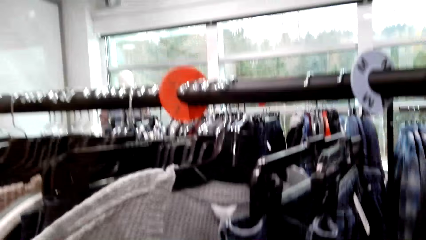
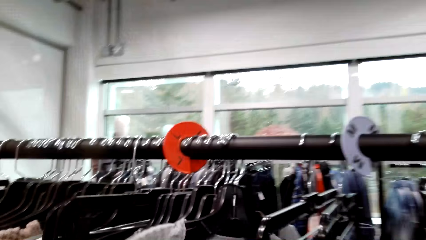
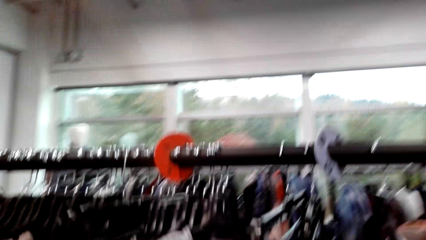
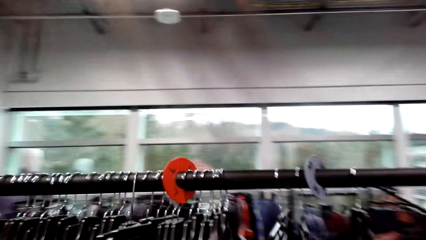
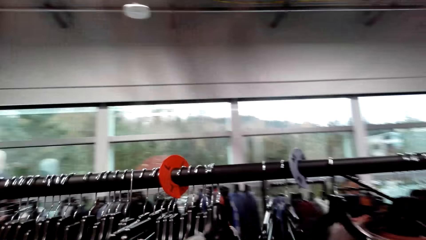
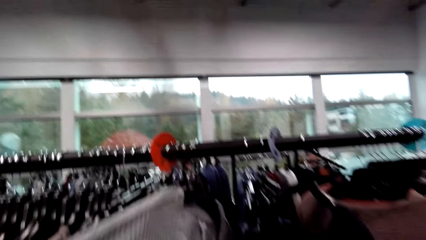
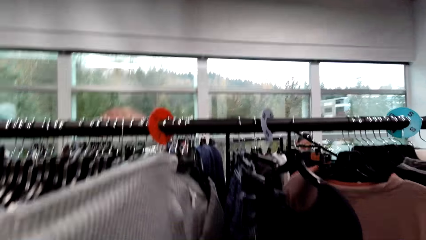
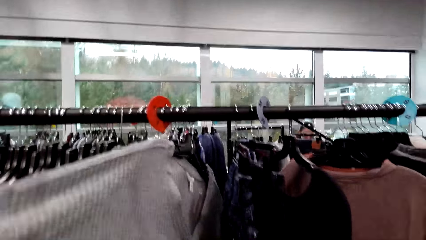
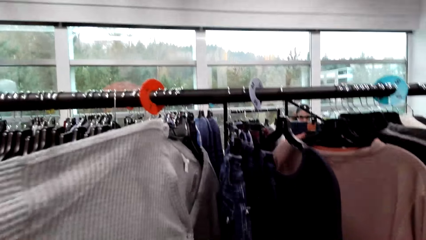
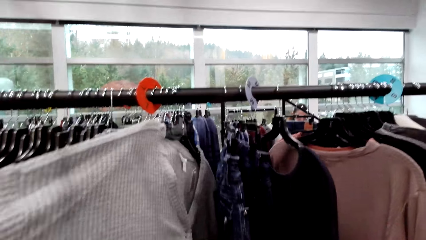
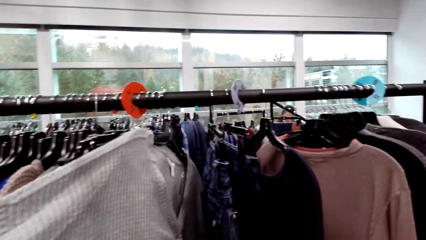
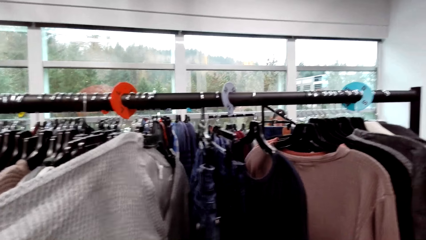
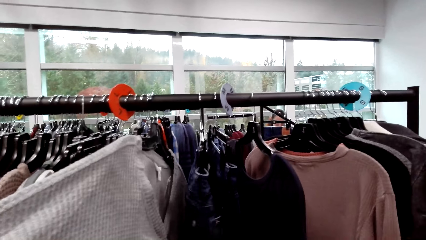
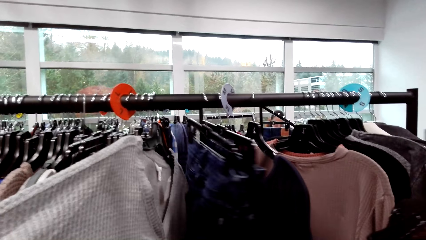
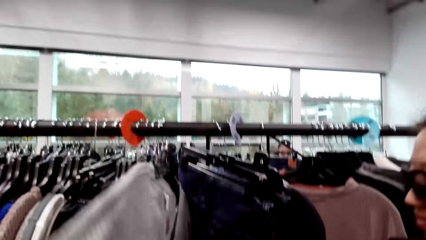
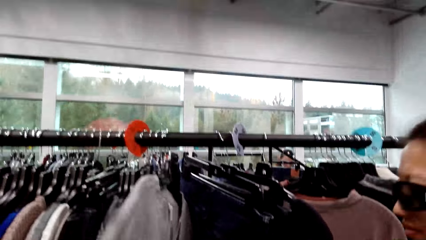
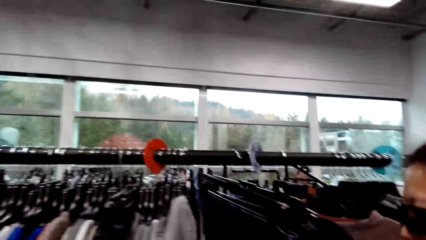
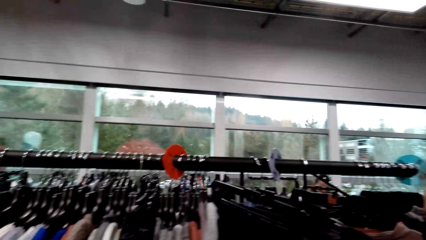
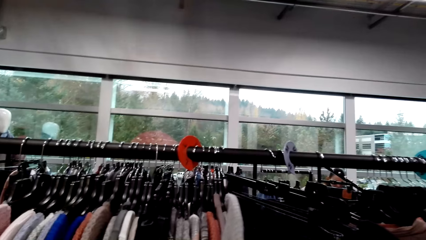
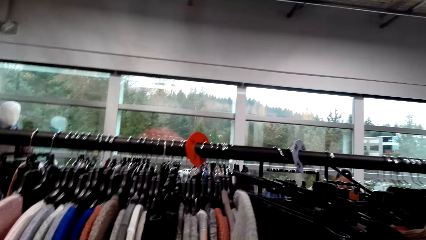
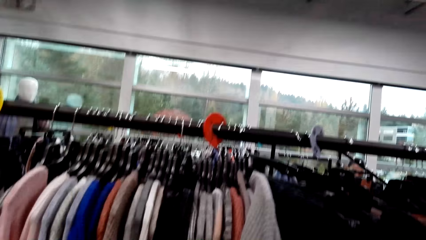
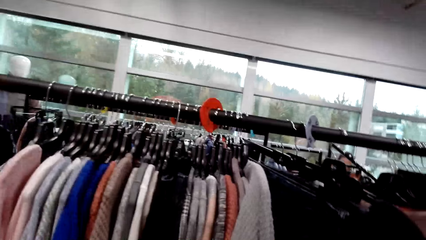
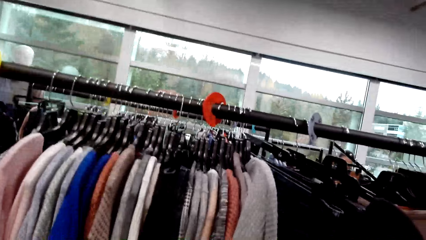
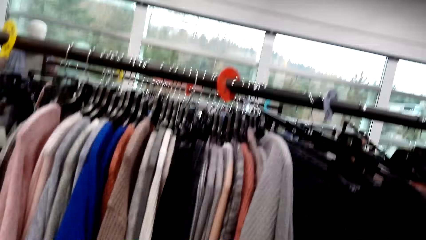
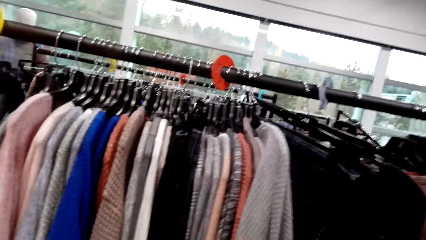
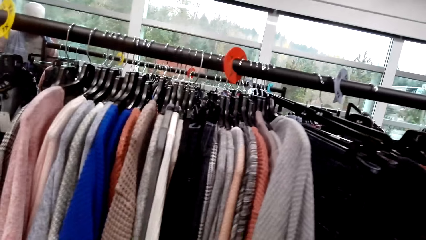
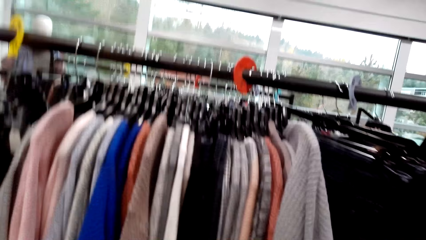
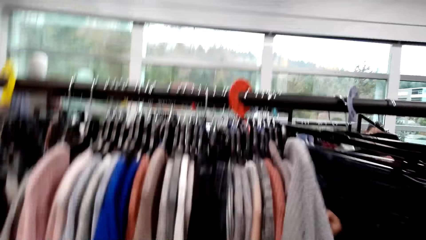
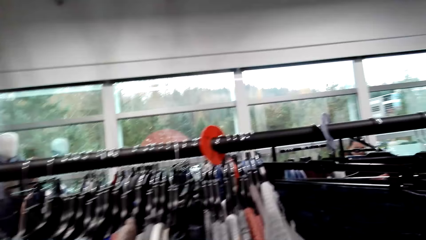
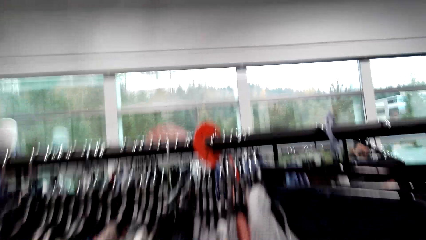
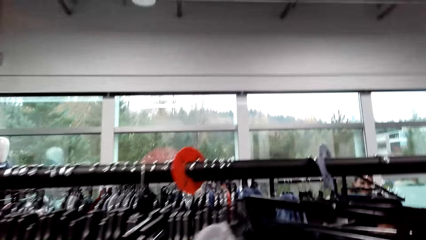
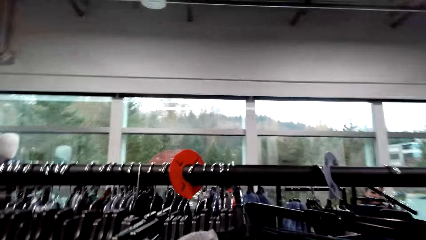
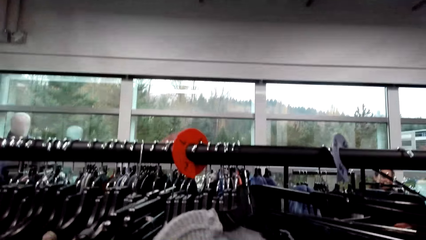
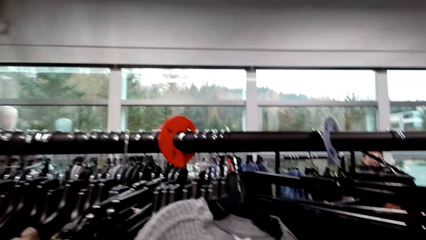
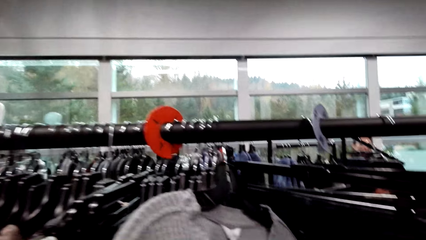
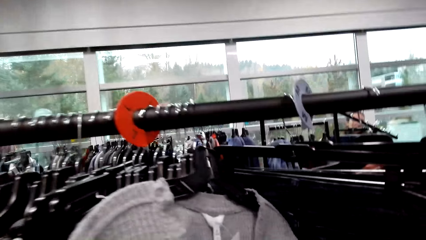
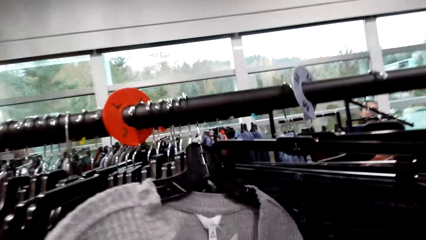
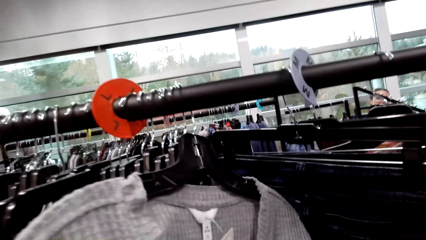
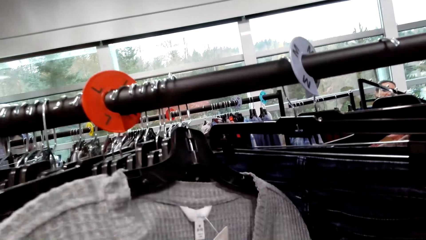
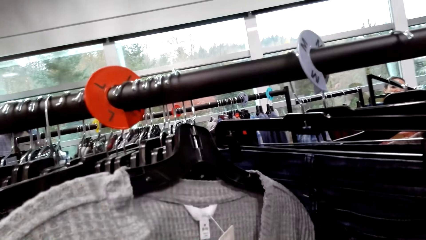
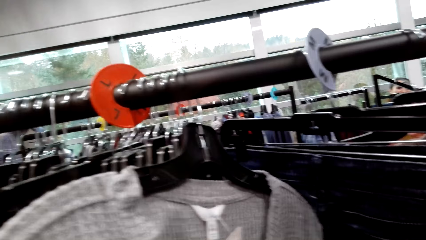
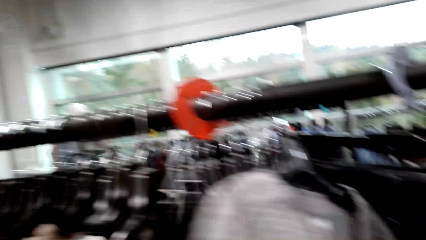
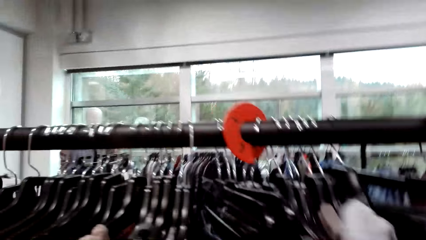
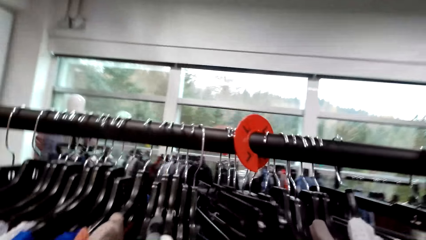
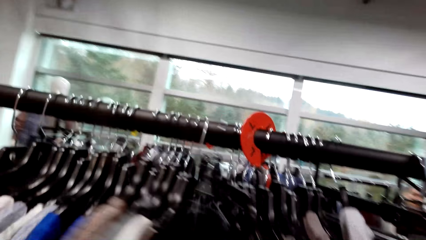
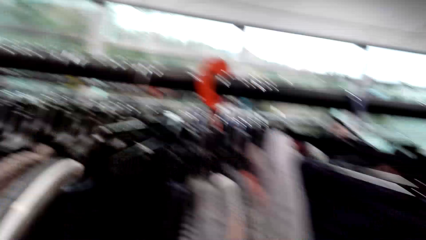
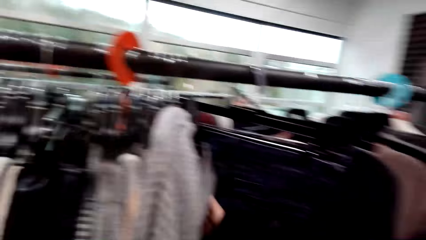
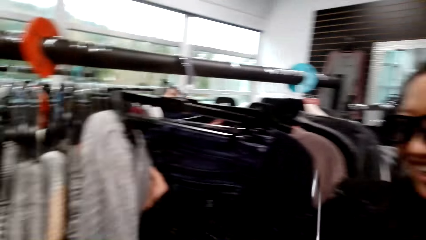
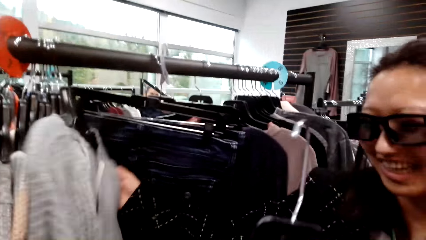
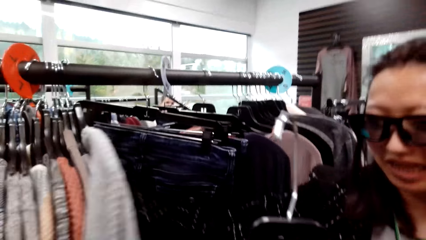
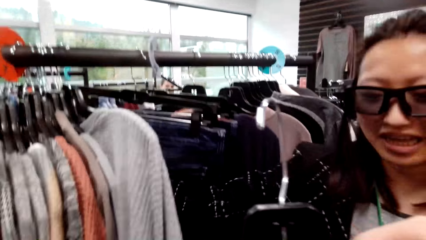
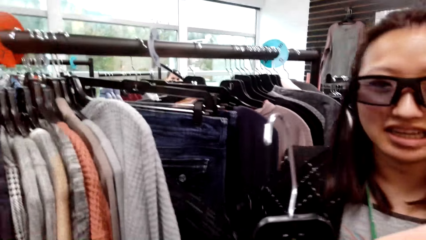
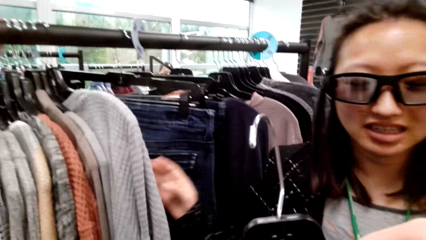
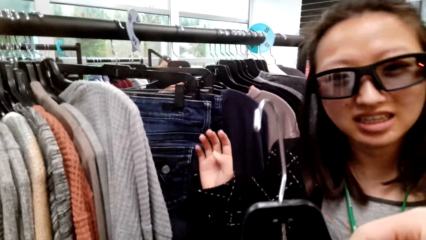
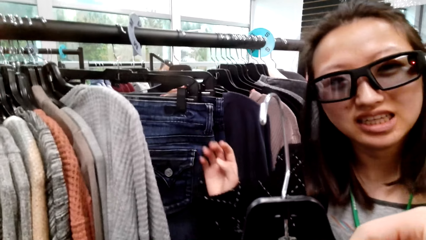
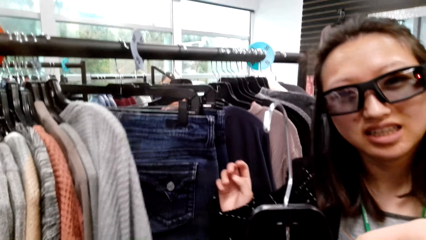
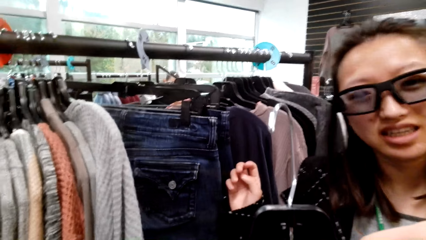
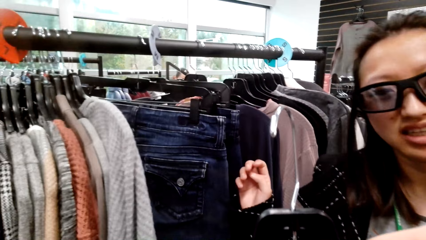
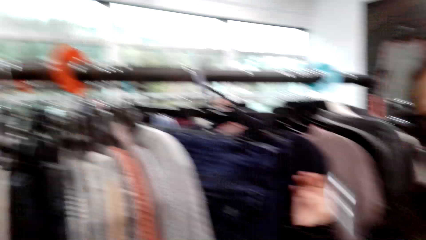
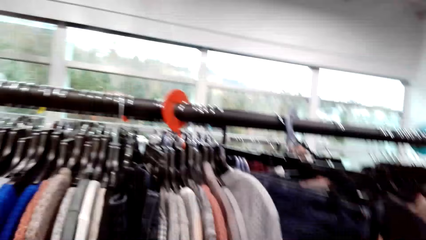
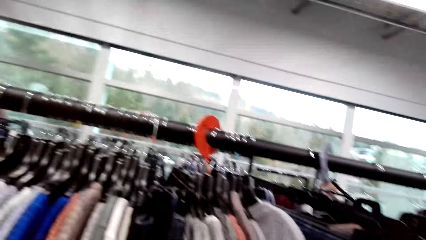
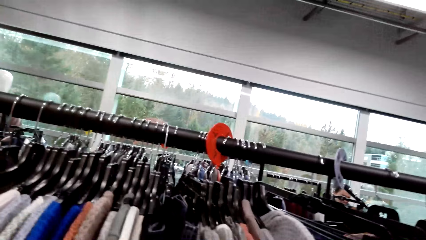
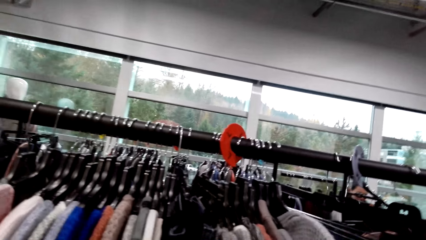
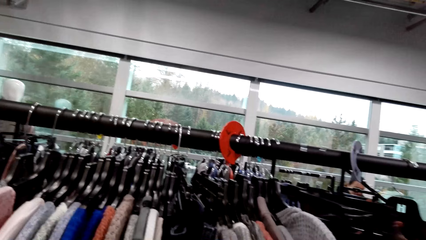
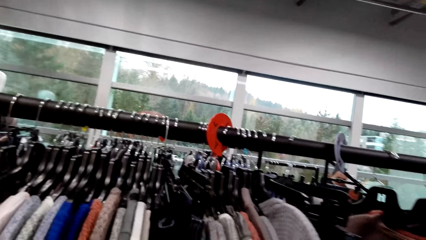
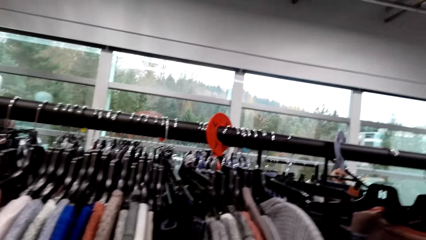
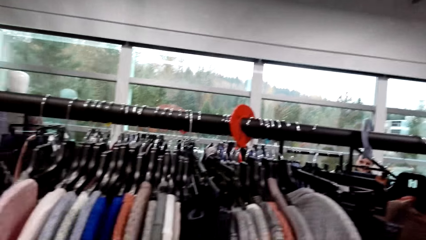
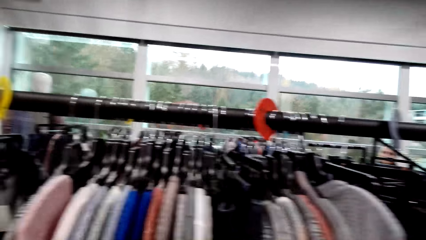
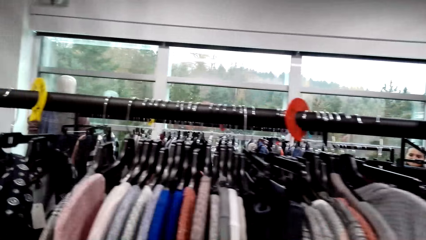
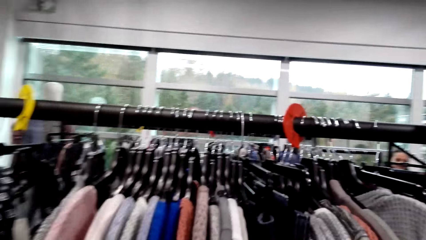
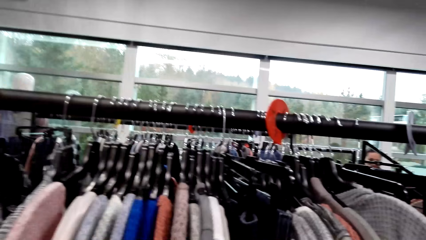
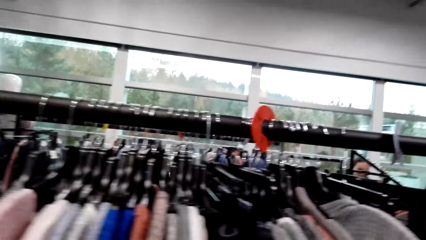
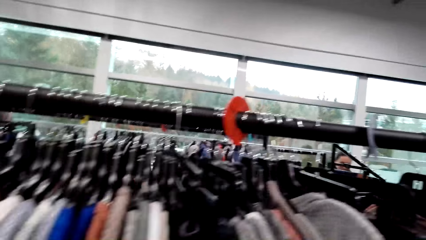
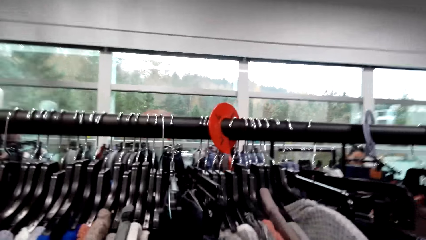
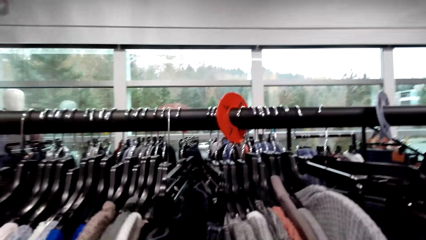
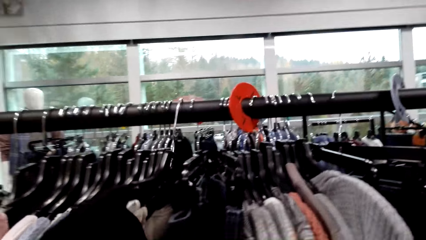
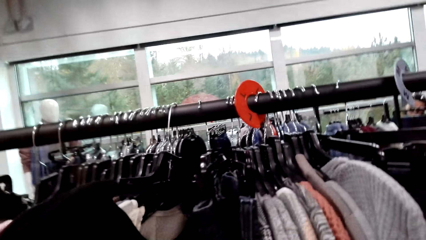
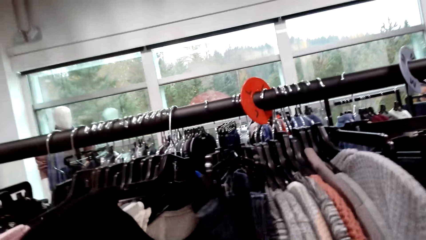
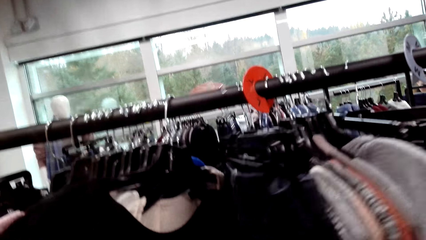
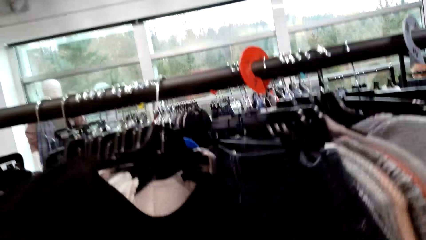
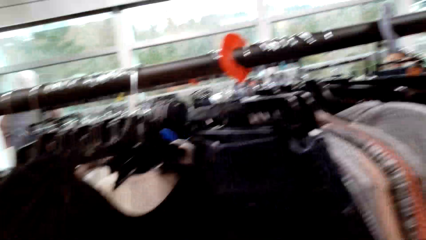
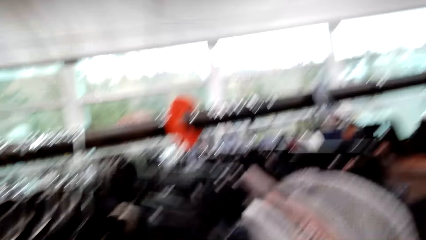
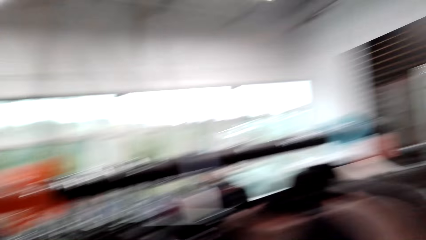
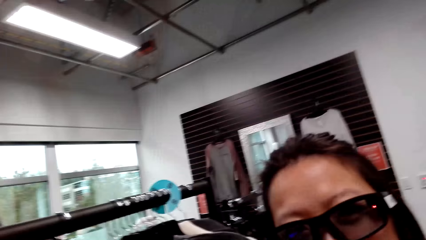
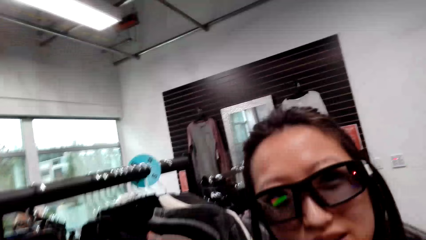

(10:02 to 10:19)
A man talks to the camera wearer. The camera wearer looks at a woman. They look around. They look at the clothes. They push the clothes.
